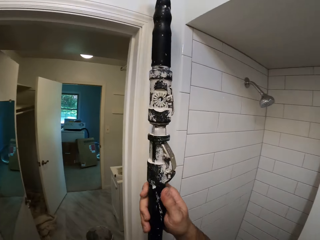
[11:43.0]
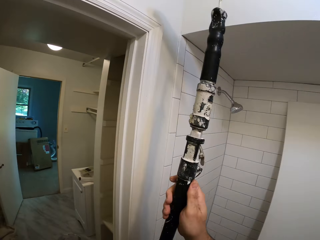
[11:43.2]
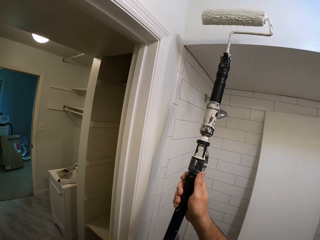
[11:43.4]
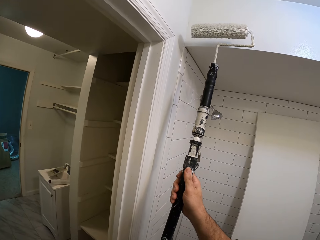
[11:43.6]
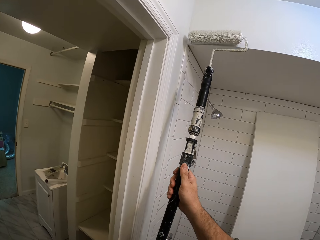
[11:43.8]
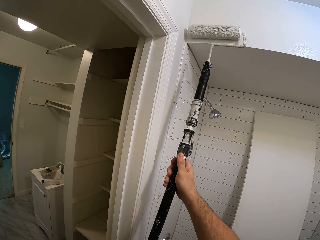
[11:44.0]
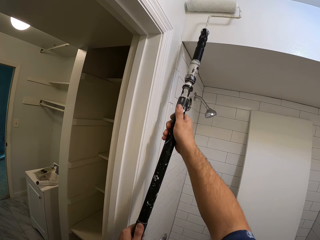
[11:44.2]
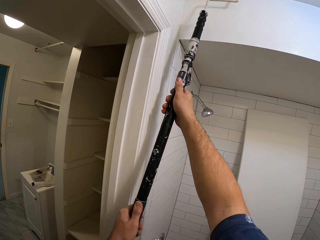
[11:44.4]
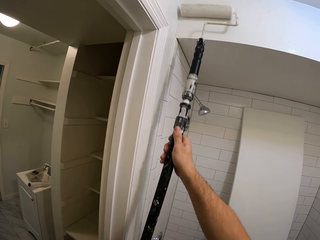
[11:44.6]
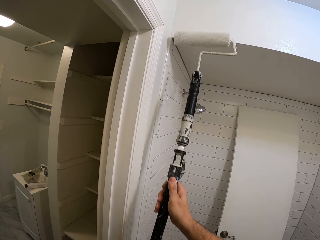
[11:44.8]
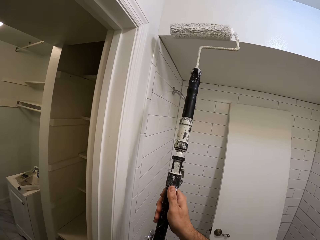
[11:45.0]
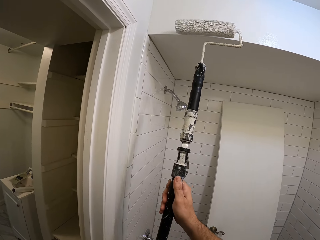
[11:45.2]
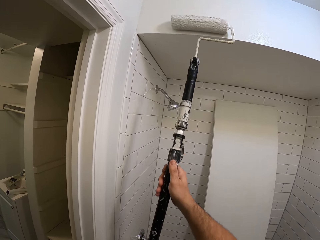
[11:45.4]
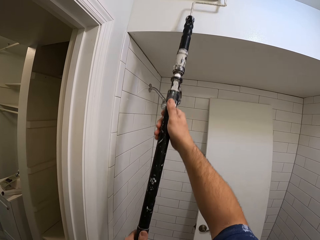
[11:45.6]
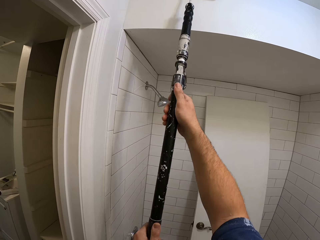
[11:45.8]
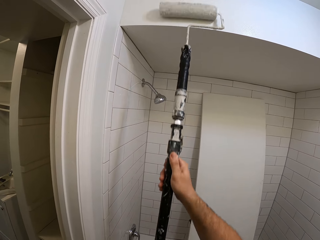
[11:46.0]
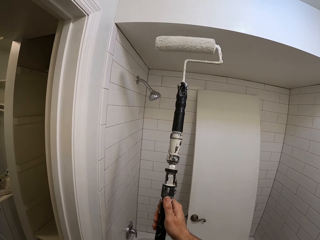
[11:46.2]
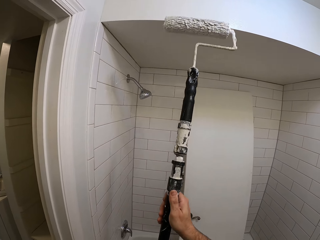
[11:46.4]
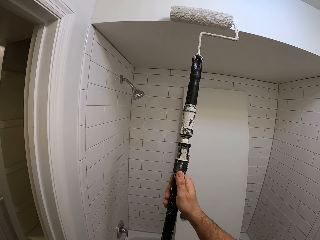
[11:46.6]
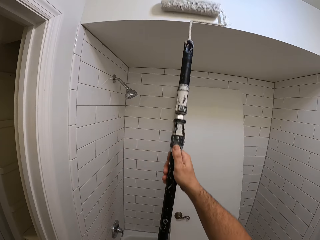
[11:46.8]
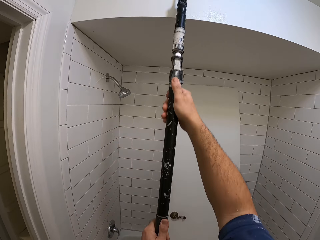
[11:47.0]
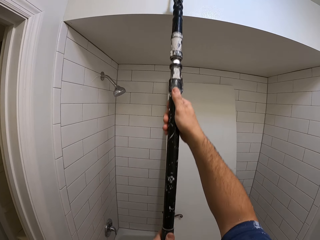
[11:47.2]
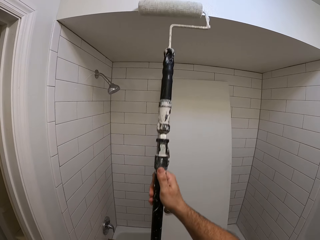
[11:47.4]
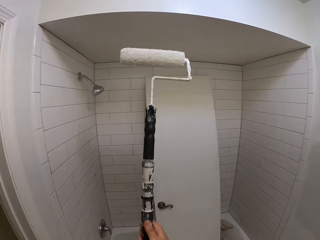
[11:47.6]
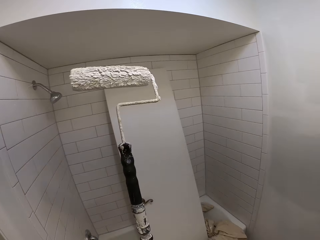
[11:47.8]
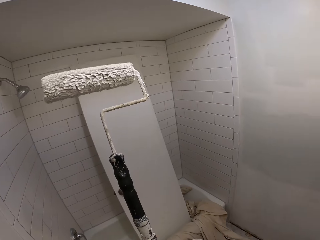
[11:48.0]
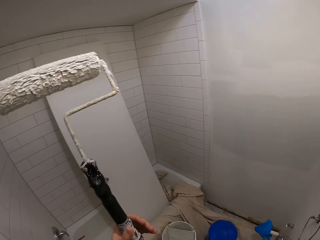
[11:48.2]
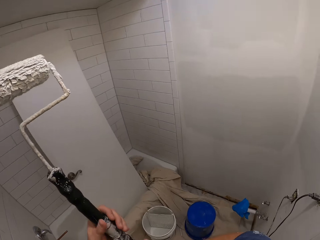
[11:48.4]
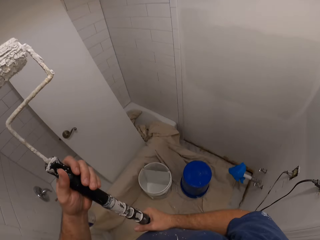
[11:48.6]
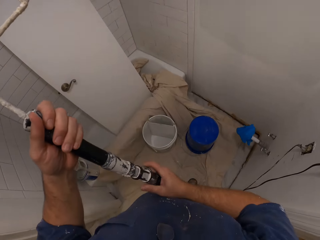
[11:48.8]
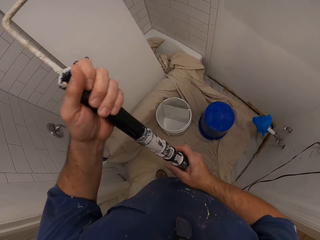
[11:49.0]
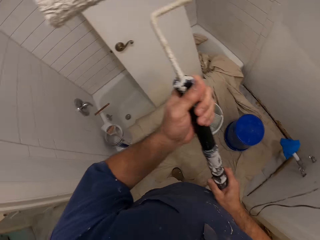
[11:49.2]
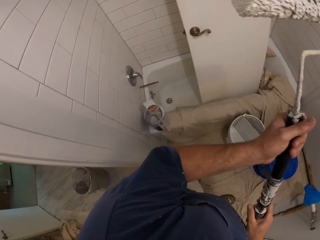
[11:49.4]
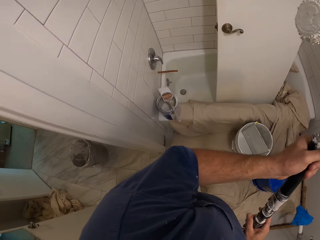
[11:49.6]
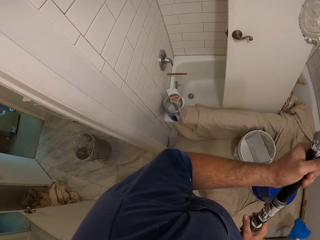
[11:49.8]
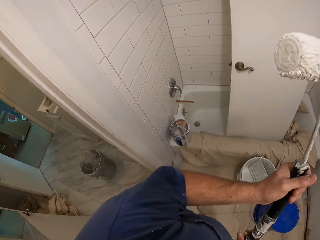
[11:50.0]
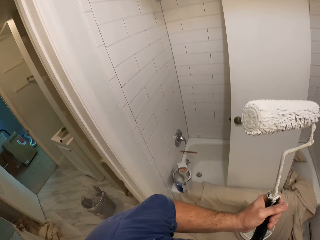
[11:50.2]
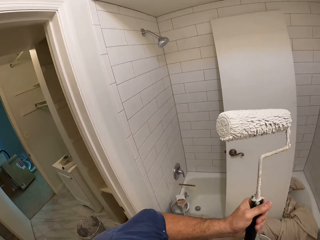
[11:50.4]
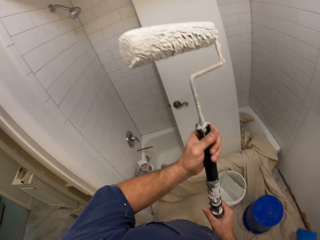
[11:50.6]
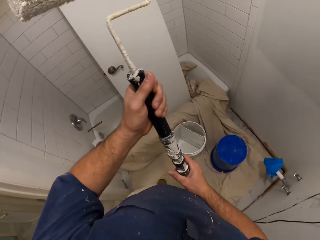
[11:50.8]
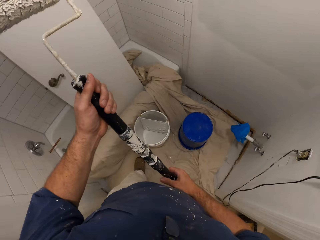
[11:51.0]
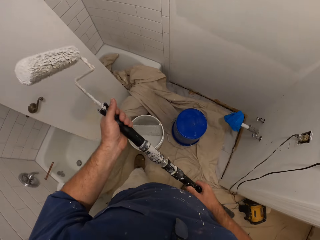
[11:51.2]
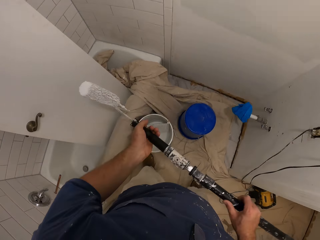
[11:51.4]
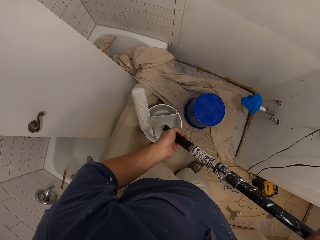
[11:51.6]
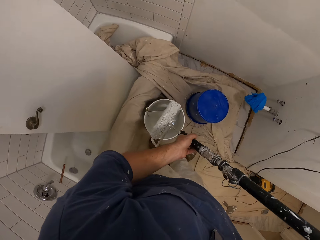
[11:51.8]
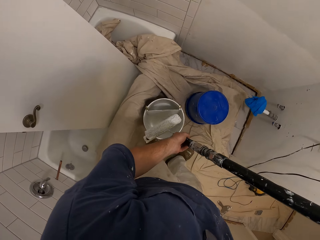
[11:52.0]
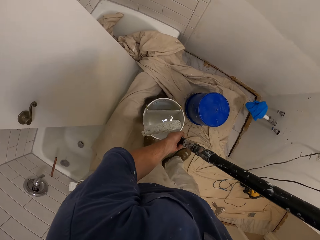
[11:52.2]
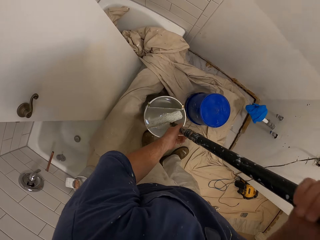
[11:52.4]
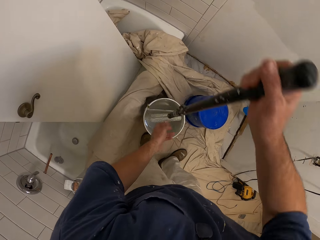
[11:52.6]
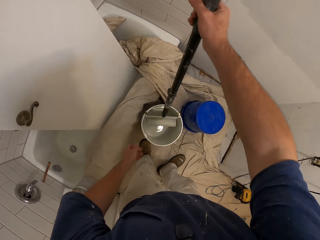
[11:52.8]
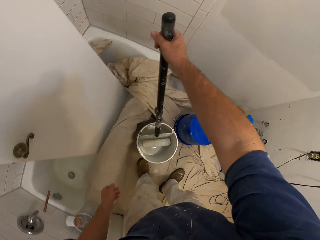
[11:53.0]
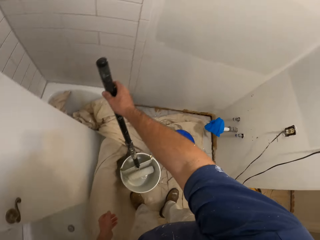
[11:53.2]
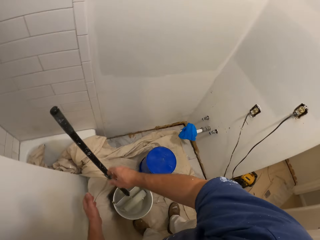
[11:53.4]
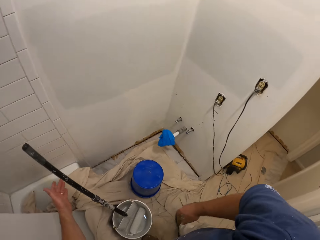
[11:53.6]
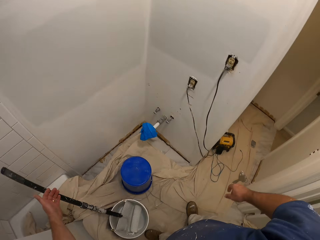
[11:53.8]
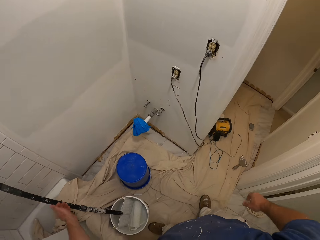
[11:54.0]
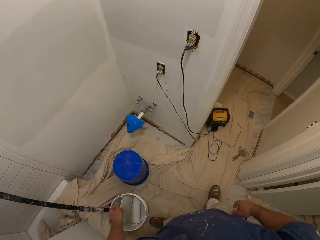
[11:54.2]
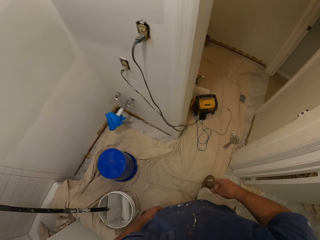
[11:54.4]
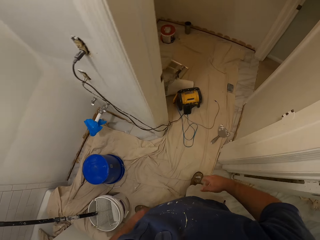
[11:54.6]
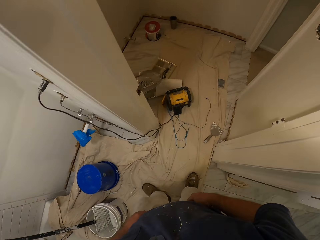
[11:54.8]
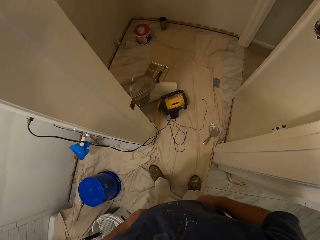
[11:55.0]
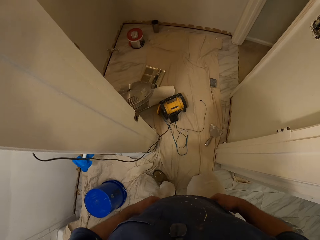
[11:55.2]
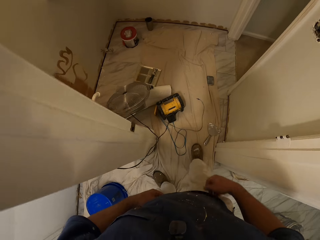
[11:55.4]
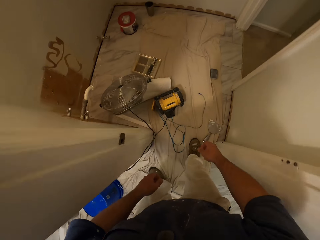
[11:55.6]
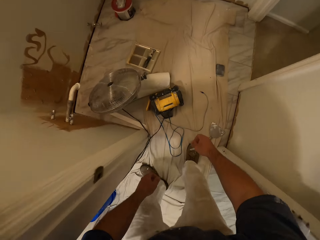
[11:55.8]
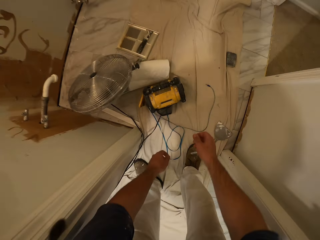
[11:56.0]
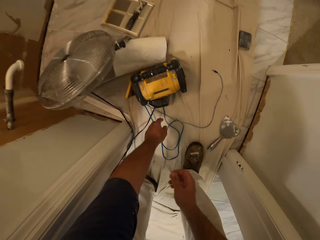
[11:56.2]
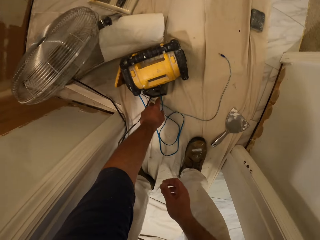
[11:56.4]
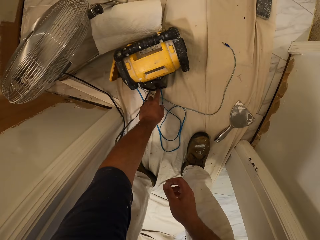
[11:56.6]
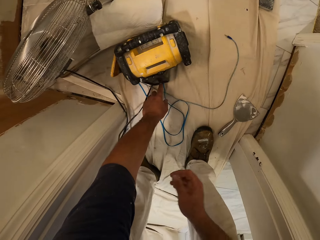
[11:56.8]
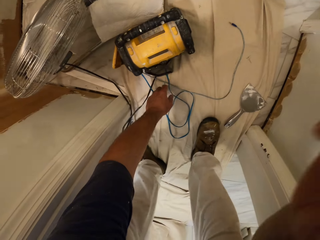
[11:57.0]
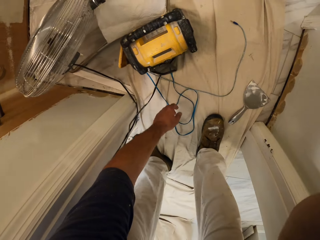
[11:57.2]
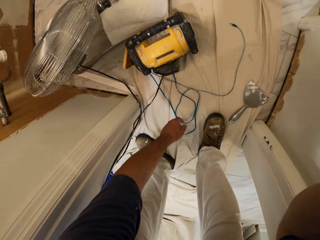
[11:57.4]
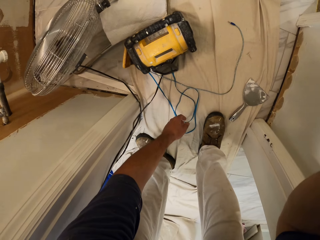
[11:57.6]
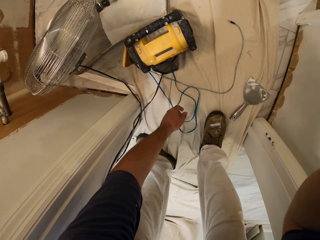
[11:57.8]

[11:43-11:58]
The camera wearer holds the paint roller. He adjusts the roller paint brush in his hand. He places the paint roller in the paint inside a paint bucket. He walks around the bathroom. He walks away from the paint bucket. He bends down. He switches on the inverter with his left hand.
